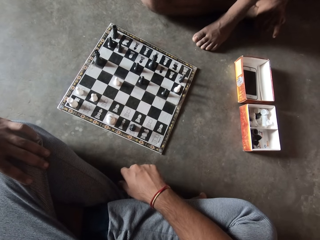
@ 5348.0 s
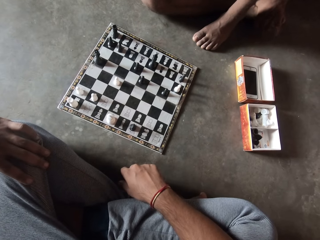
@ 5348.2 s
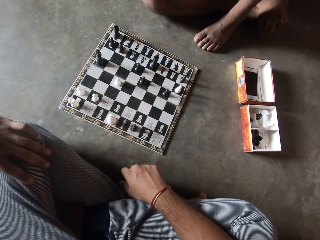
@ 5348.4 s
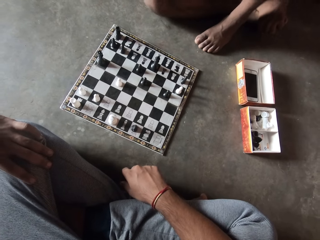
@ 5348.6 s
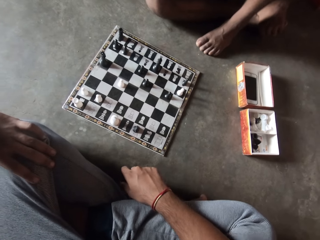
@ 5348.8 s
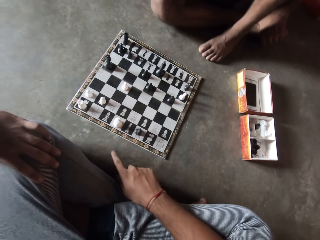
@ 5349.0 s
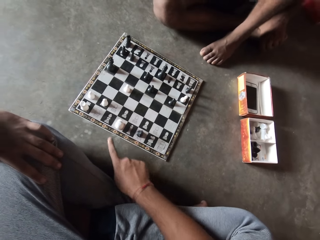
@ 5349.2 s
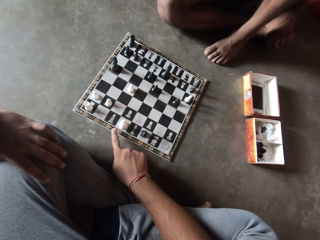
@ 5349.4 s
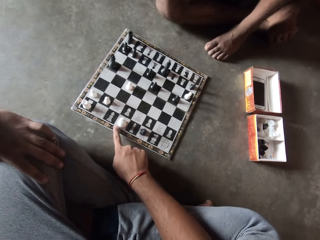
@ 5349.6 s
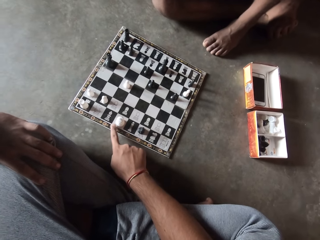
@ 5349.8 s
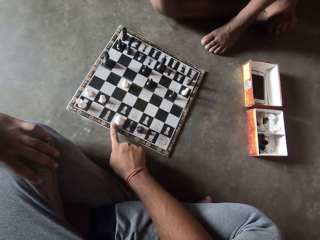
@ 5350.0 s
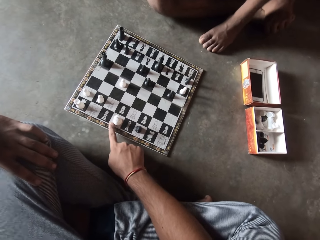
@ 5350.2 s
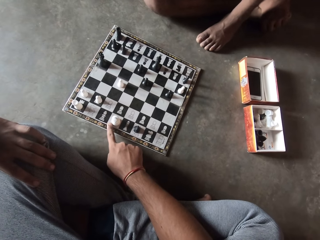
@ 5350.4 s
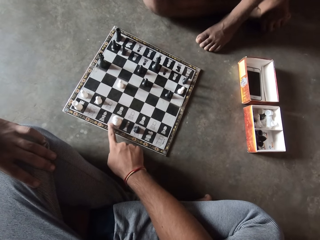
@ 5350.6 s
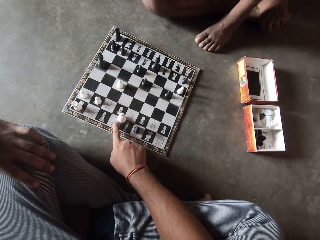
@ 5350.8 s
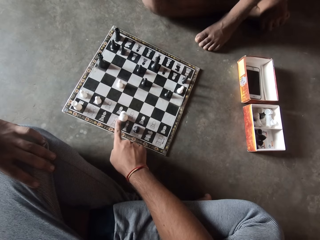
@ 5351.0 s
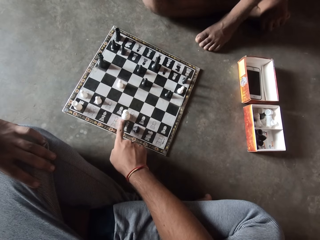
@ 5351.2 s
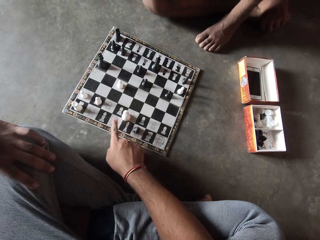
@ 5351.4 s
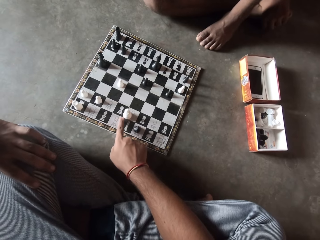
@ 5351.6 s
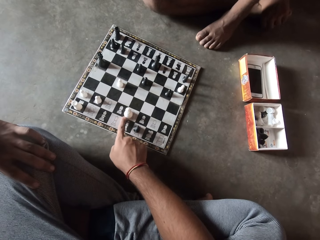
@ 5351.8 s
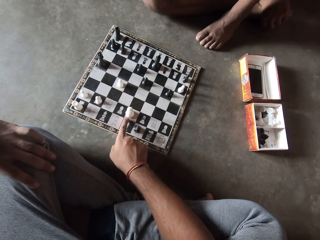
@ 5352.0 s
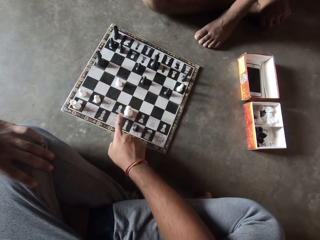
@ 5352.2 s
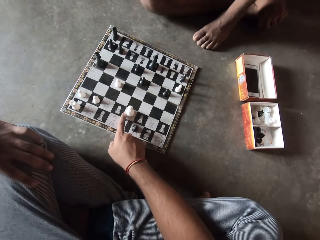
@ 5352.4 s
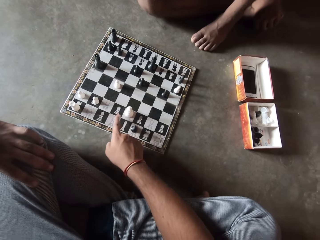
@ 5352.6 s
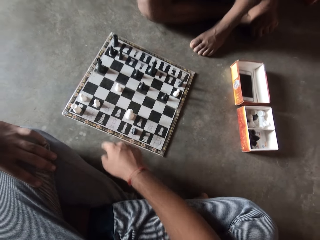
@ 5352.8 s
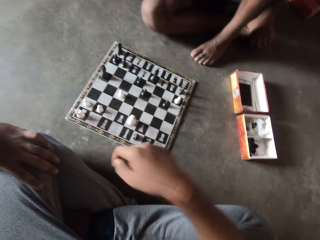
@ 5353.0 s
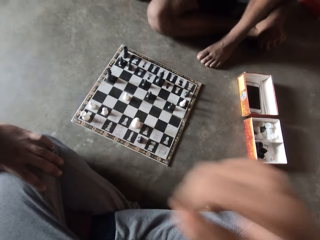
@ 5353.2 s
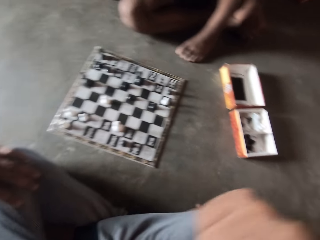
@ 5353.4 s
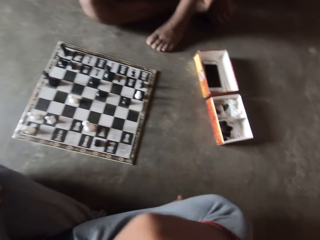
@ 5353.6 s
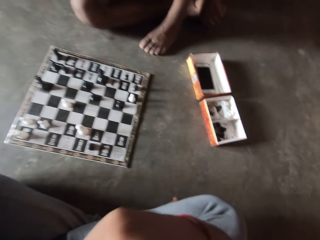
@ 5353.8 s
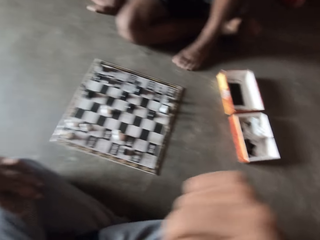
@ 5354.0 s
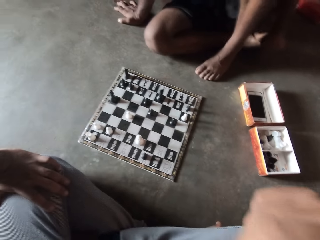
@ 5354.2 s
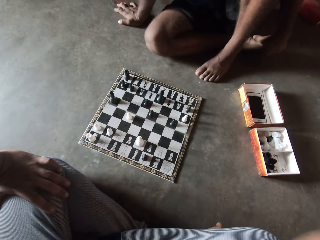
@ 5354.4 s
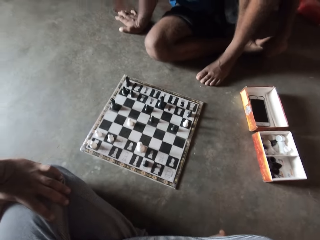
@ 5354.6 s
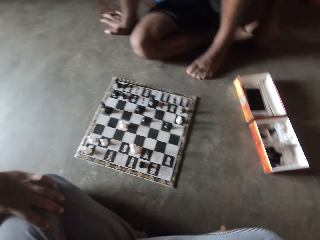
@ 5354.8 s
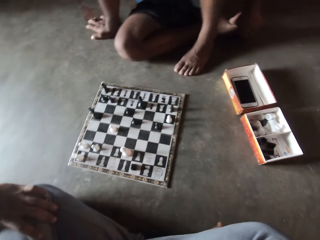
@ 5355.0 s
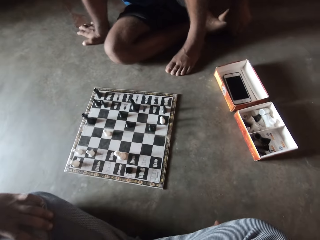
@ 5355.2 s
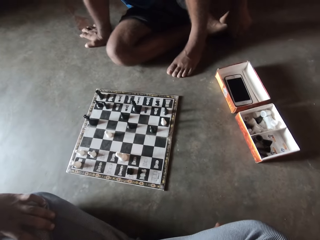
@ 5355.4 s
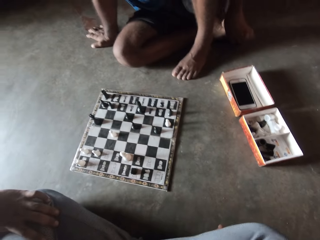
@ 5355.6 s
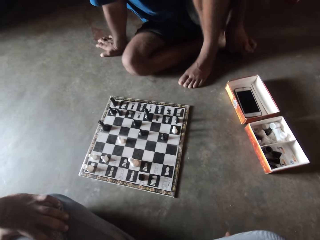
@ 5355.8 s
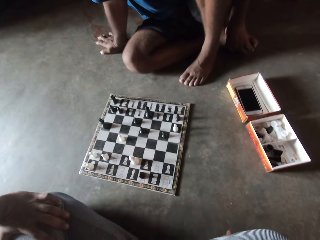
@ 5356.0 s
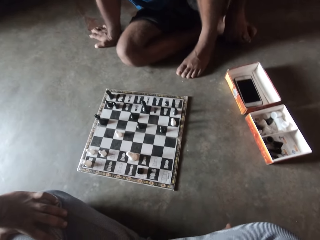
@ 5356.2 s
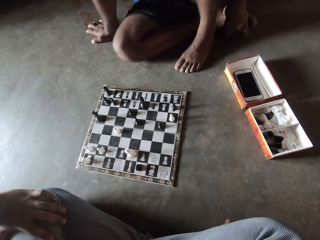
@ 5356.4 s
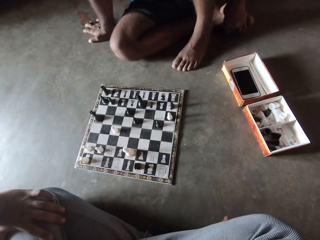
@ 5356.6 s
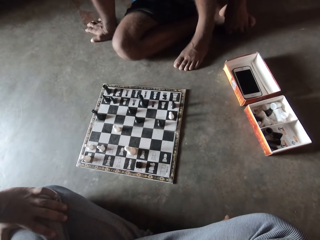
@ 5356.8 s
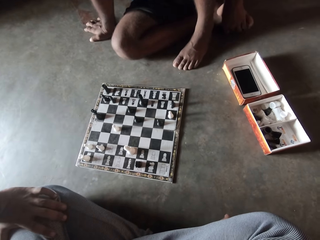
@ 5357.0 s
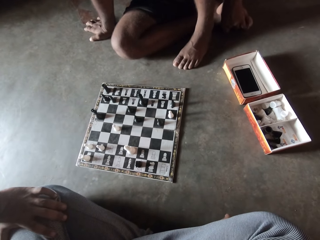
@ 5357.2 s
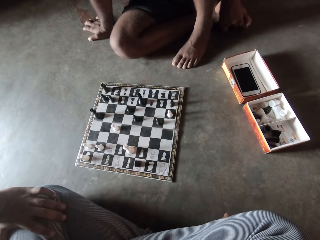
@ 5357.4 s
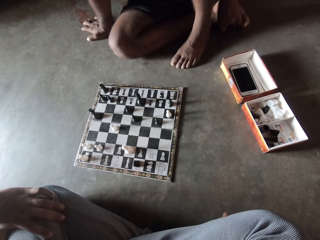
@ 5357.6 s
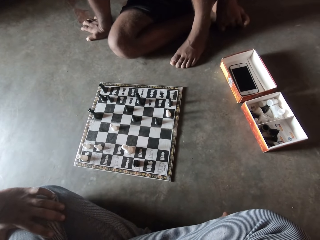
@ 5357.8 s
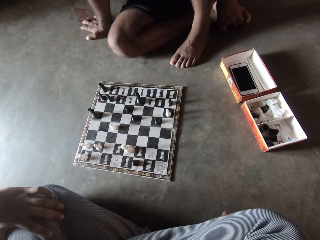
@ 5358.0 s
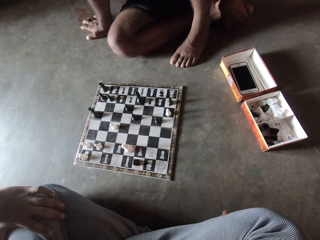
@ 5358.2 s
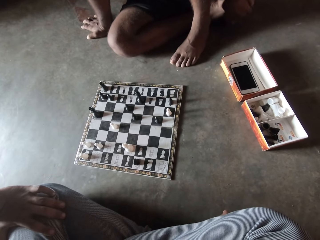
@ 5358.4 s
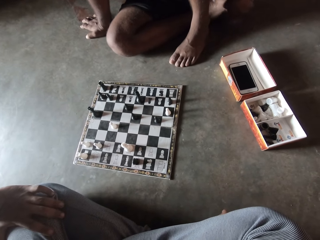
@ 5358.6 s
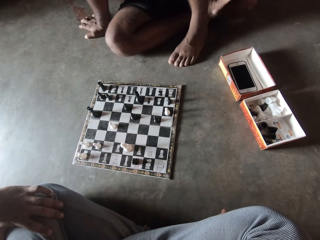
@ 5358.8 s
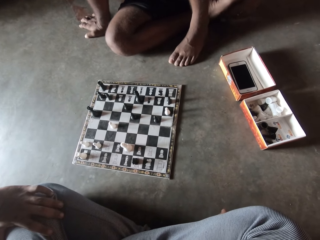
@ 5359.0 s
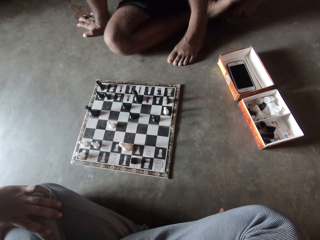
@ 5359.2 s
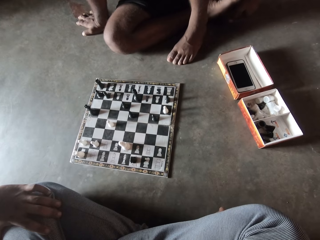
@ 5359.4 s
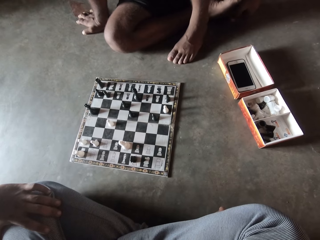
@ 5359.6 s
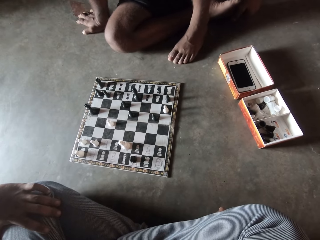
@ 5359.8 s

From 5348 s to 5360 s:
The camera wearer adjusts the chess piece with his right index finger. He moves the pawn on the chessboard. He looks at the chessboard.

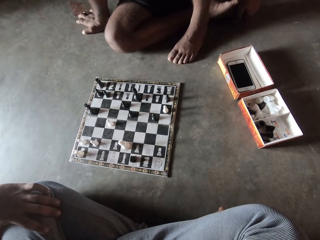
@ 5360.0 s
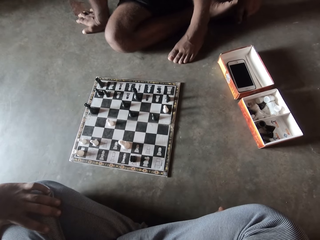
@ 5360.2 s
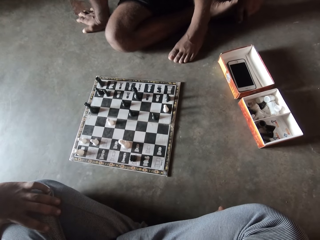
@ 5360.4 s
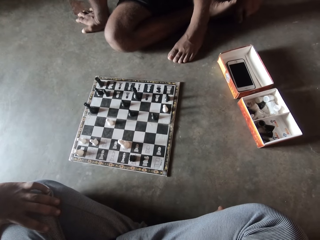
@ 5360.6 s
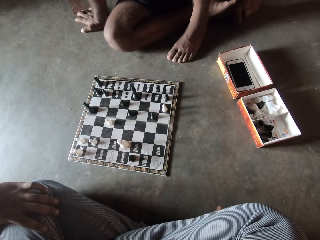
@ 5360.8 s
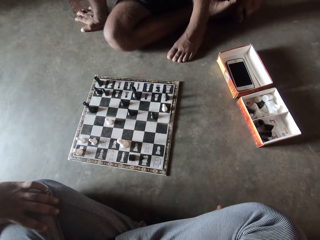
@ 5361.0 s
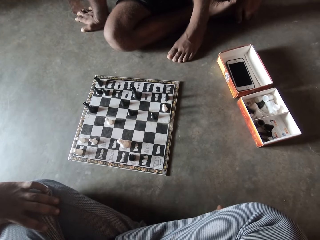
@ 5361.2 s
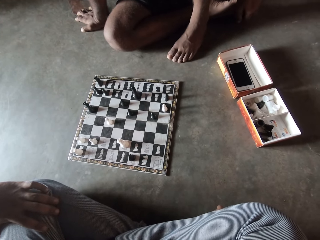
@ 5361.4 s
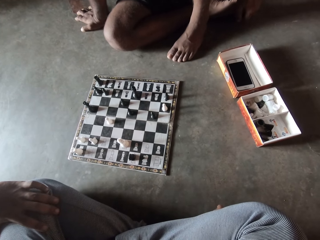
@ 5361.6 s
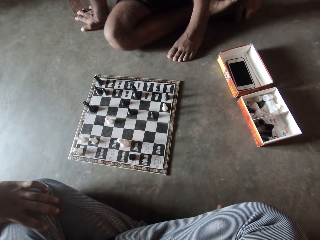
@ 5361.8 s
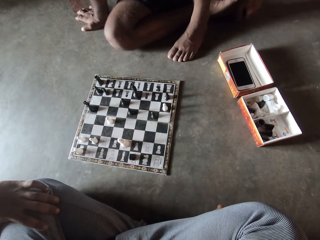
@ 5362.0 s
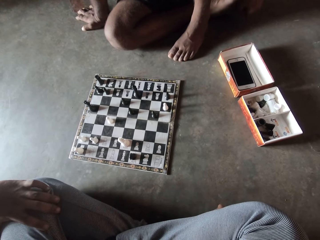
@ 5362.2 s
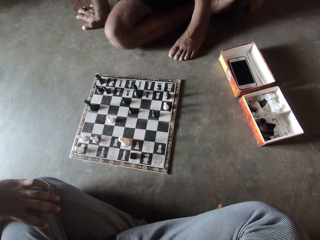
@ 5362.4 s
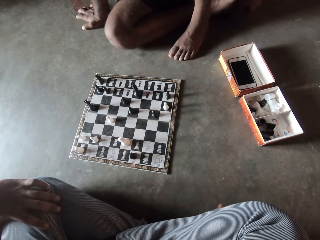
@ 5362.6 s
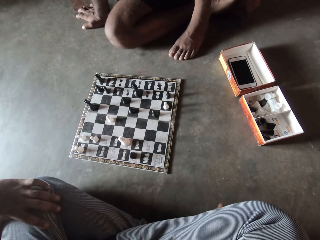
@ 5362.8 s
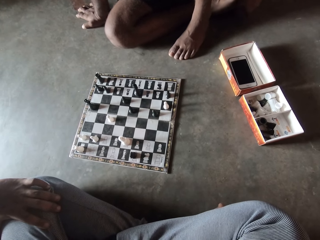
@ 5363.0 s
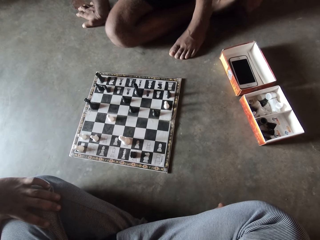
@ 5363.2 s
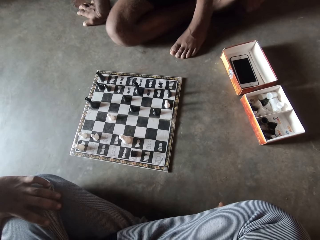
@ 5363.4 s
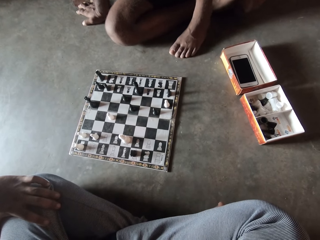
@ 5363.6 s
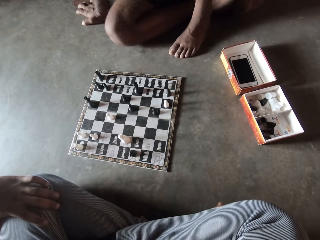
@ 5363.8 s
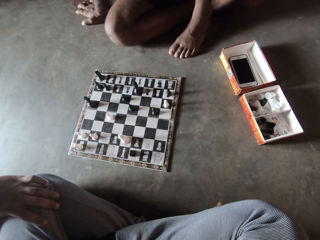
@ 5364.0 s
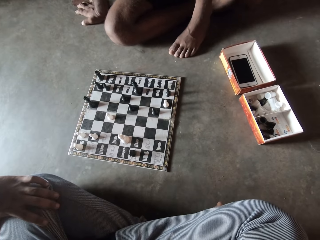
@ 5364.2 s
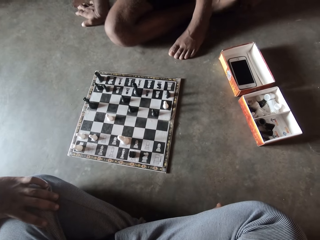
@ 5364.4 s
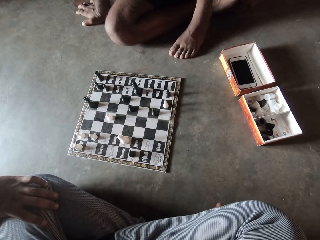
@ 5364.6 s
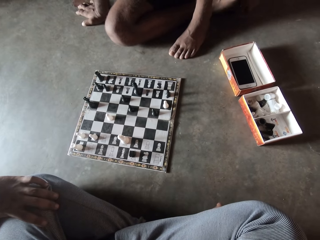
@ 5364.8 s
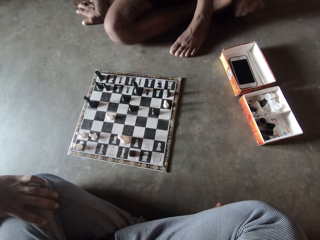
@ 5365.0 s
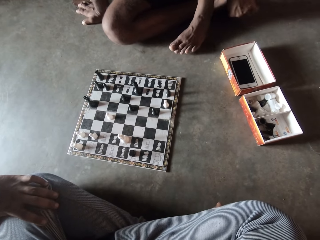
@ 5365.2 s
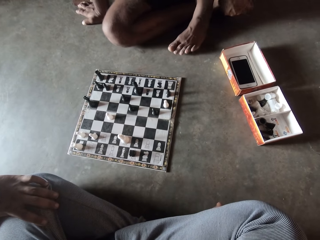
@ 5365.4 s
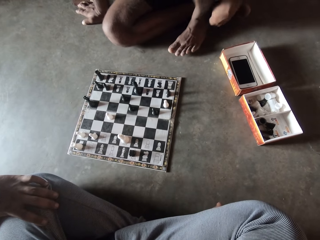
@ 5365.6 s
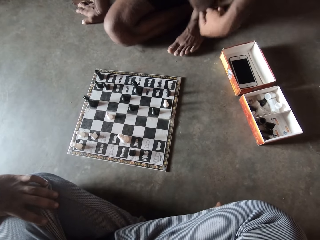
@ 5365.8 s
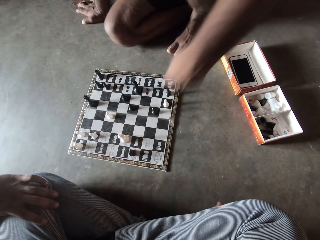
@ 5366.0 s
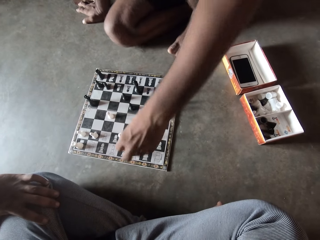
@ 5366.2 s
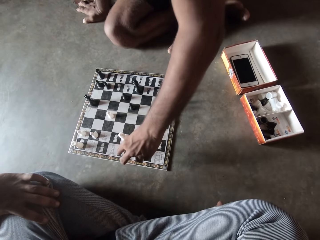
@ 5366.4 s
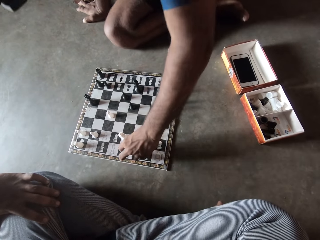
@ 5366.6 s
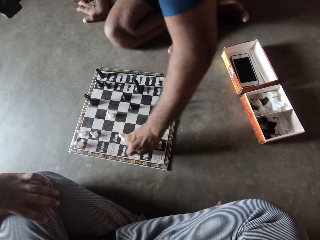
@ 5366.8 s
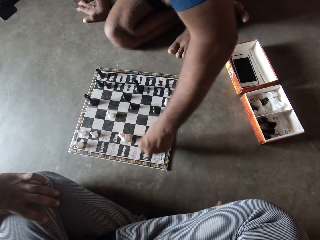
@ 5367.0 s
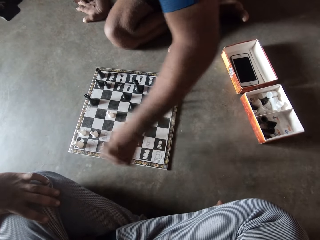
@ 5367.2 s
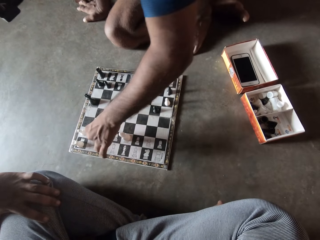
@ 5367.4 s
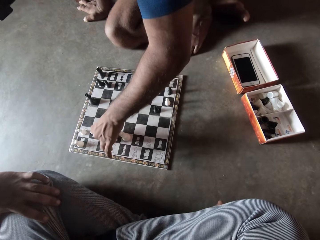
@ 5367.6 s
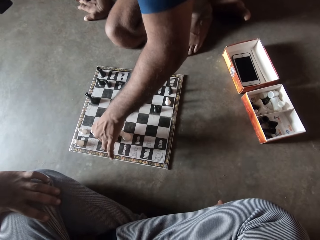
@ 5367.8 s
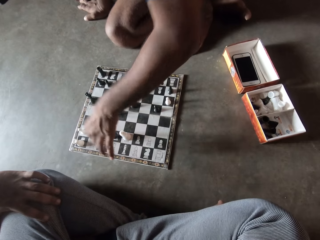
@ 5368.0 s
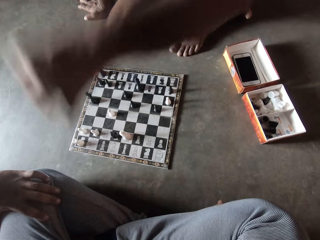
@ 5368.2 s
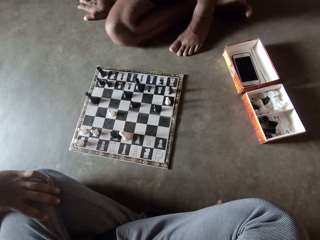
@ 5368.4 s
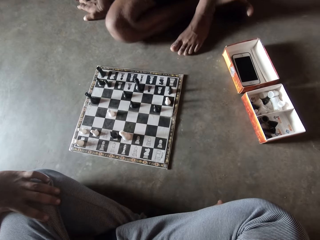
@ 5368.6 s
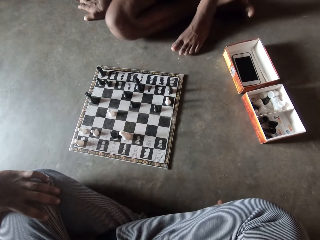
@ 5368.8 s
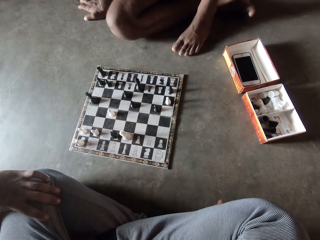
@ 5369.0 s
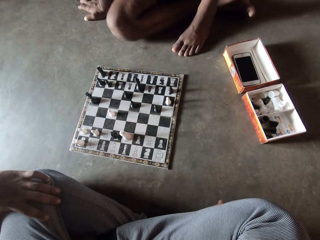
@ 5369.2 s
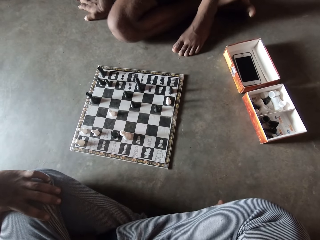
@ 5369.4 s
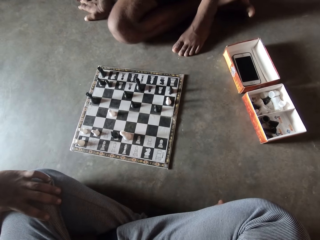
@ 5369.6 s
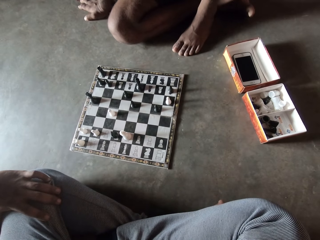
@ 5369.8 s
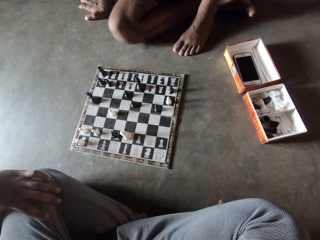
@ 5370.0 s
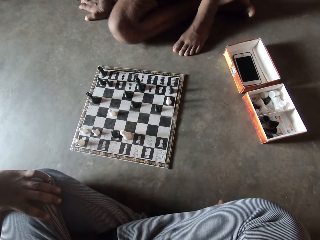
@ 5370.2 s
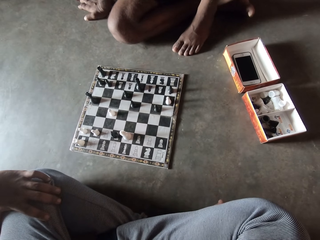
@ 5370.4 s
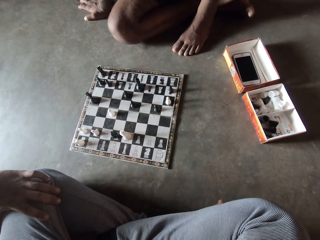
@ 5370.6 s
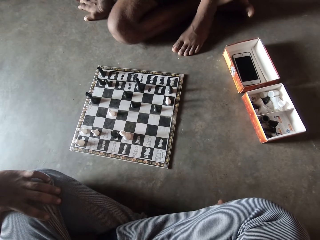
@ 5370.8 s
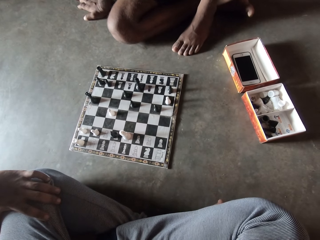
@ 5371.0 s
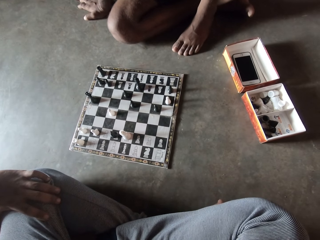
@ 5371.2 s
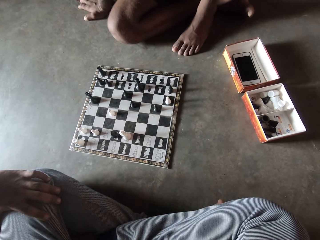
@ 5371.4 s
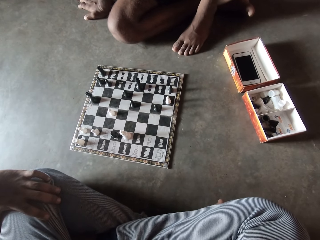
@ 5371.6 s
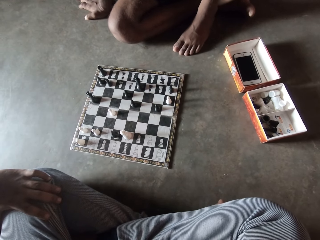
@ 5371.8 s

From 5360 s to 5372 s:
A man moves a chess piece on the chess board.
